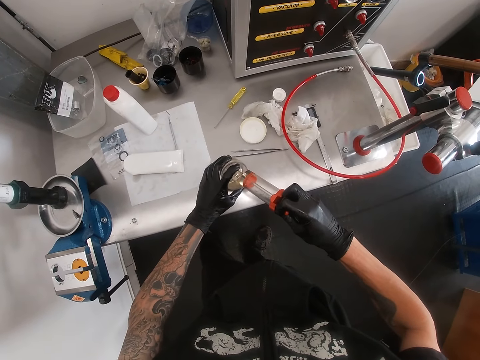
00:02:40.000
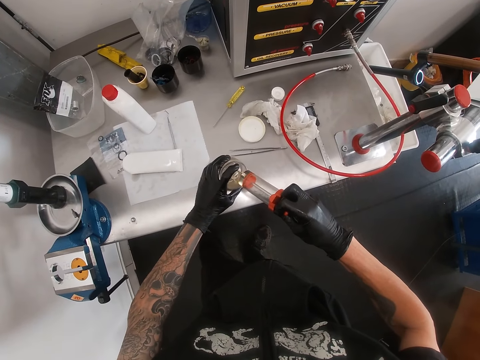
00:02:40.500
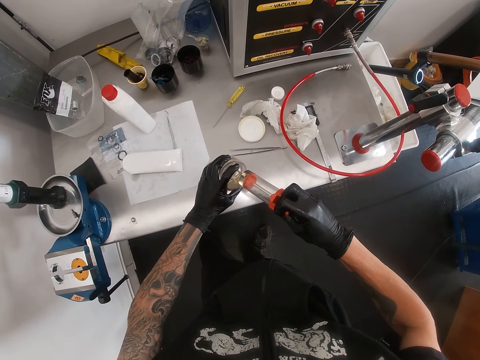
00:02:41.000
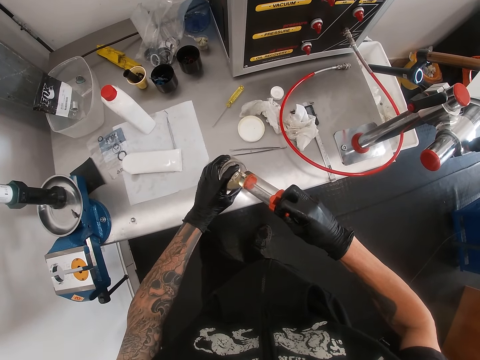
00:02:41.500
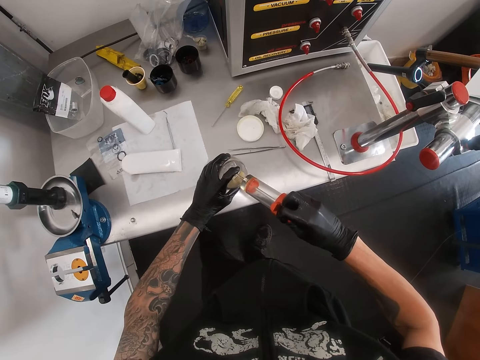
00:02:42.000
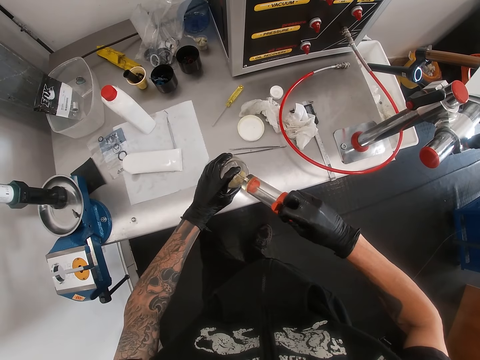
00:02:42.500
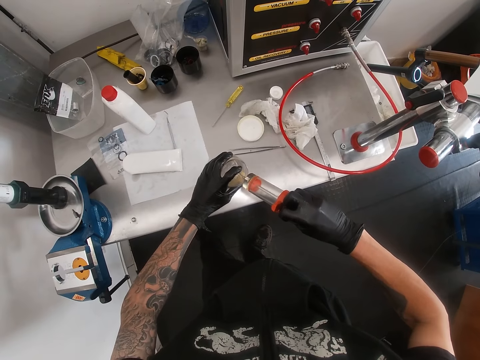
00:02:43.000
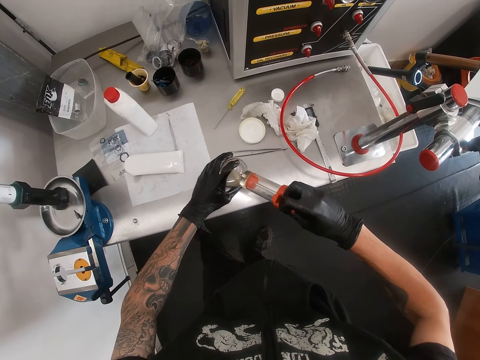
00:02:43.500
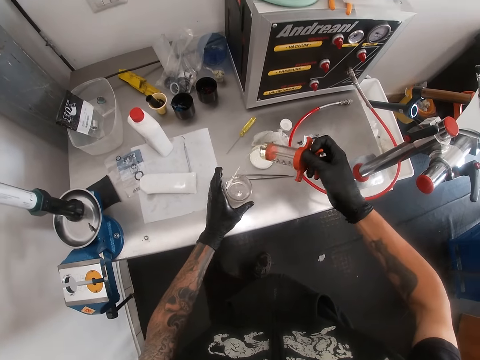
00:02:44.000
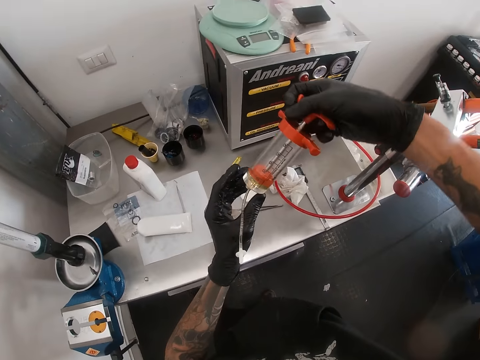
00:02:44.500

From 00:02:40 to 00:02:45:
The camera wearer drops the fork fluid container on the table with his left hand. He removes his left hand from the container.

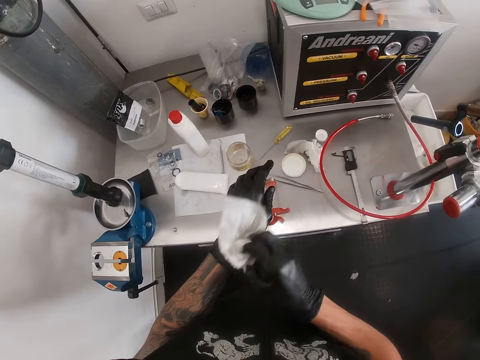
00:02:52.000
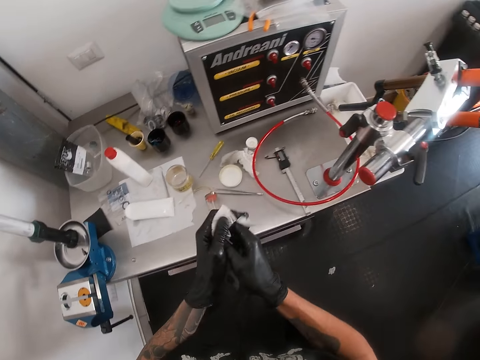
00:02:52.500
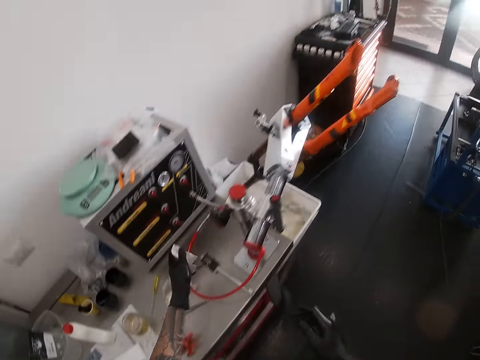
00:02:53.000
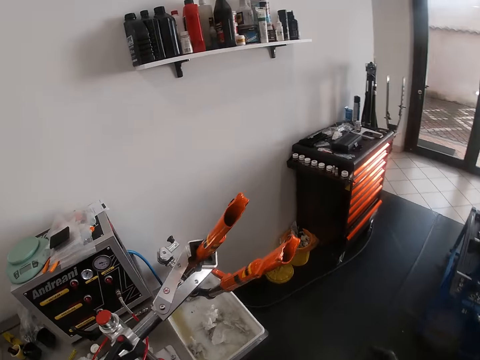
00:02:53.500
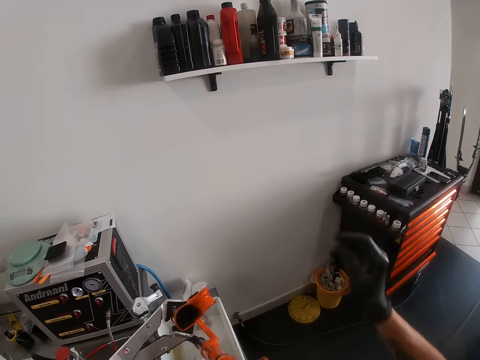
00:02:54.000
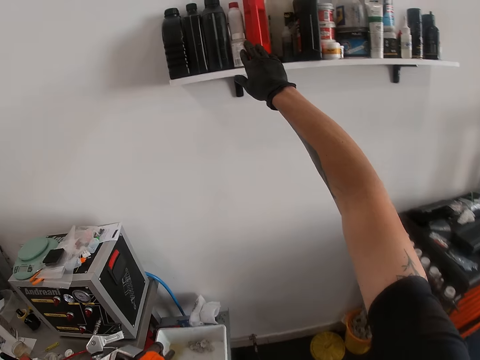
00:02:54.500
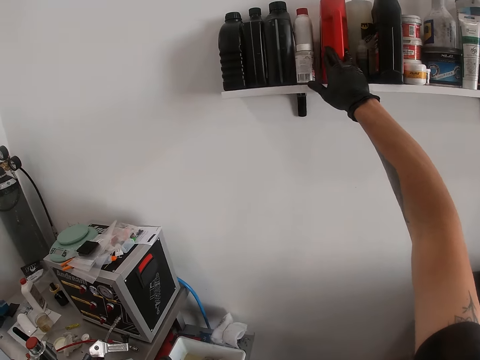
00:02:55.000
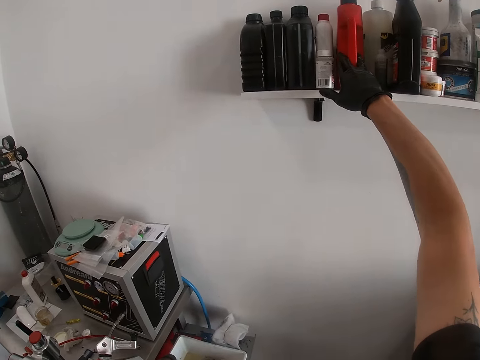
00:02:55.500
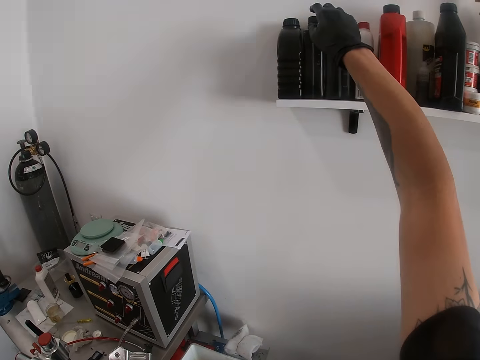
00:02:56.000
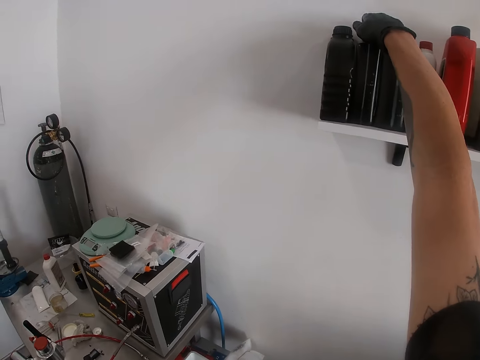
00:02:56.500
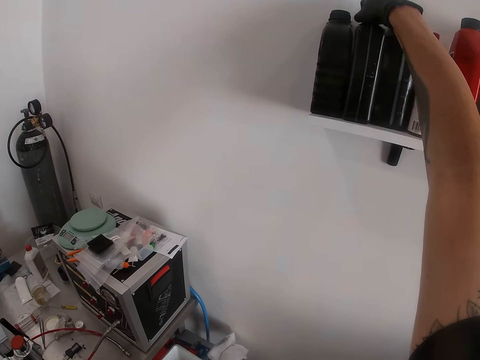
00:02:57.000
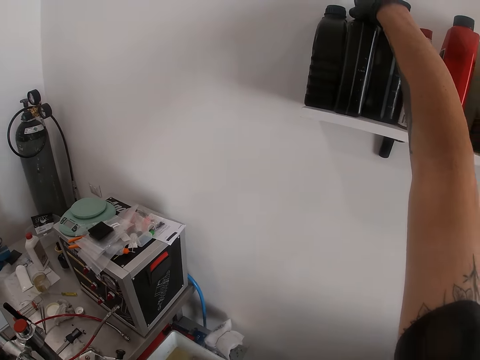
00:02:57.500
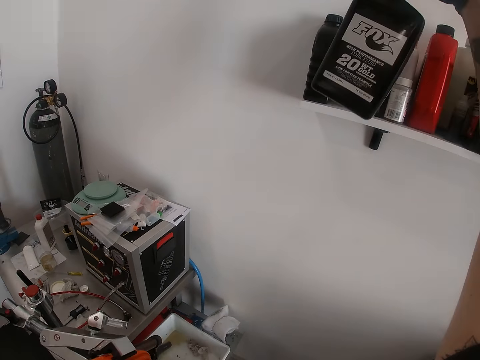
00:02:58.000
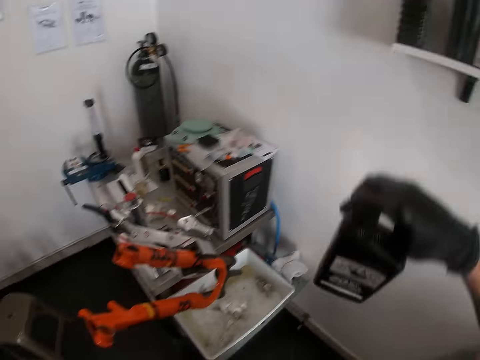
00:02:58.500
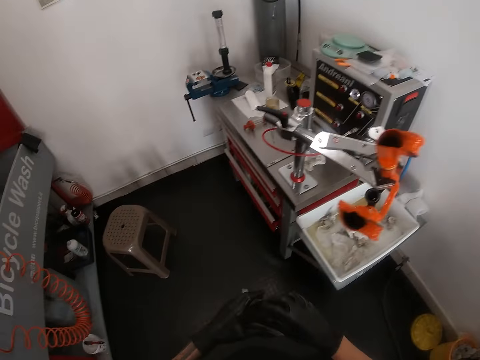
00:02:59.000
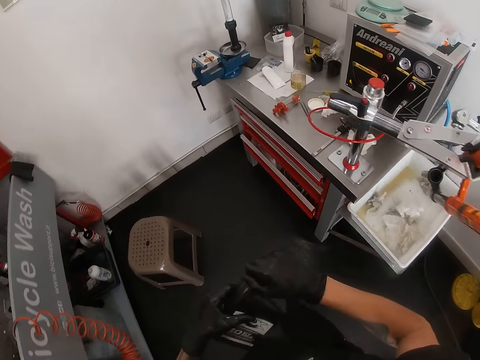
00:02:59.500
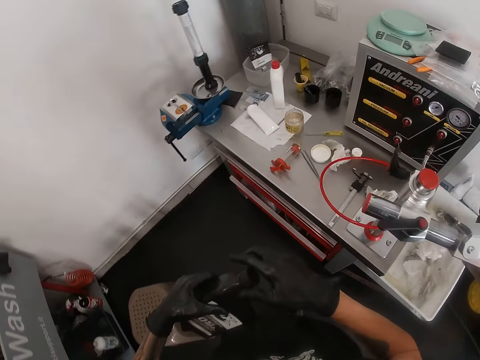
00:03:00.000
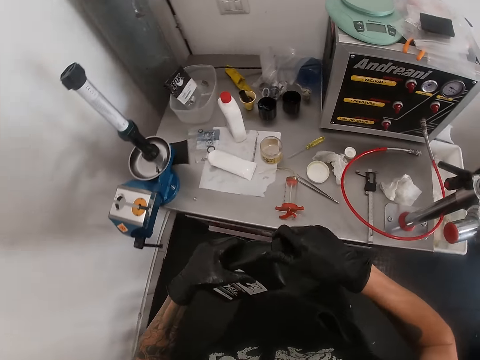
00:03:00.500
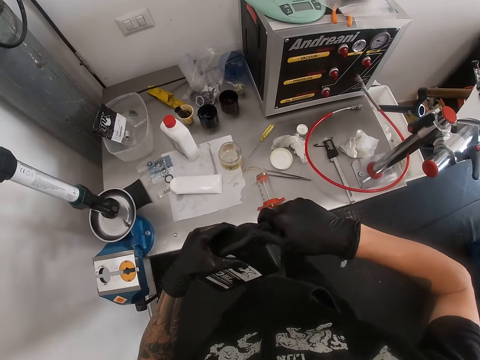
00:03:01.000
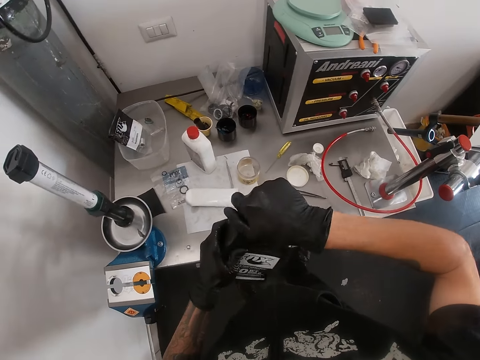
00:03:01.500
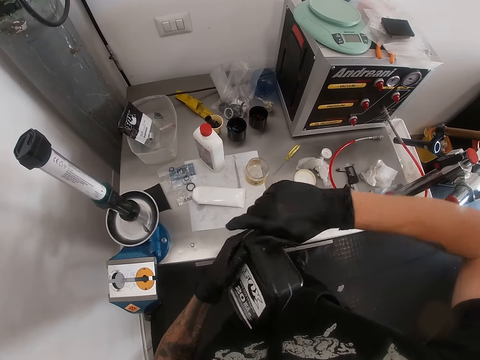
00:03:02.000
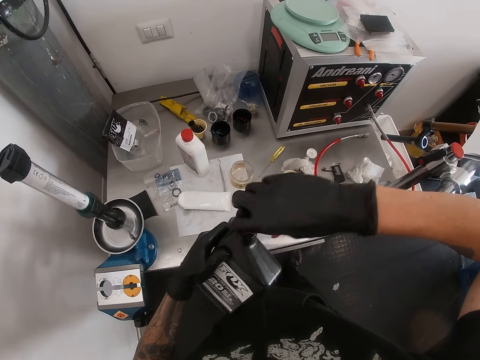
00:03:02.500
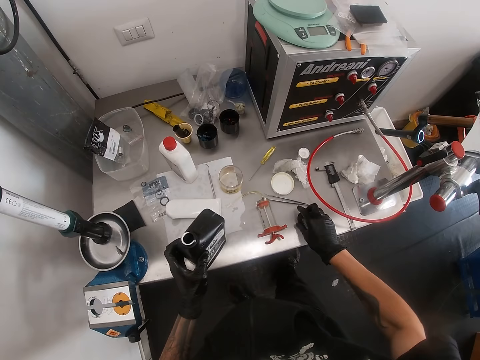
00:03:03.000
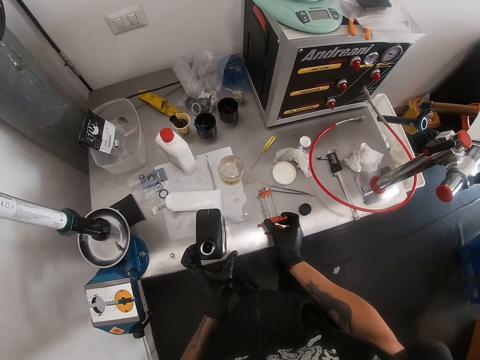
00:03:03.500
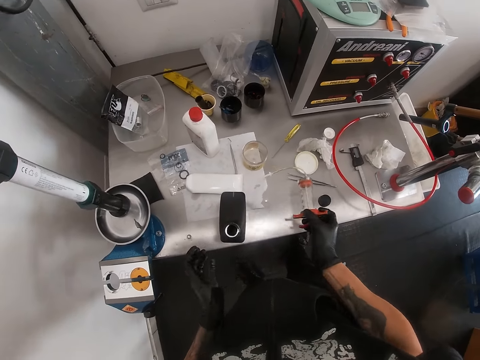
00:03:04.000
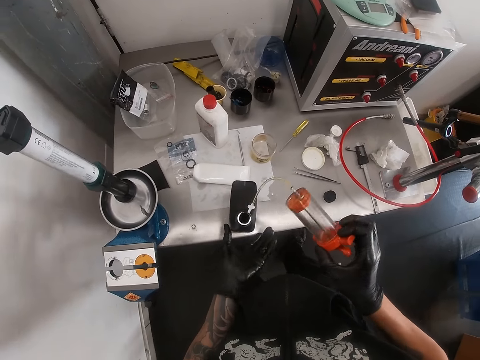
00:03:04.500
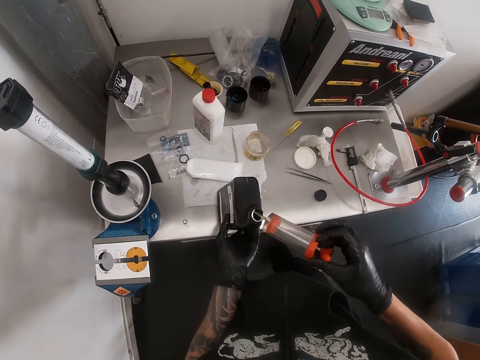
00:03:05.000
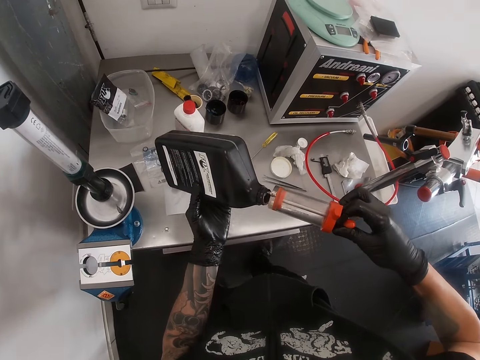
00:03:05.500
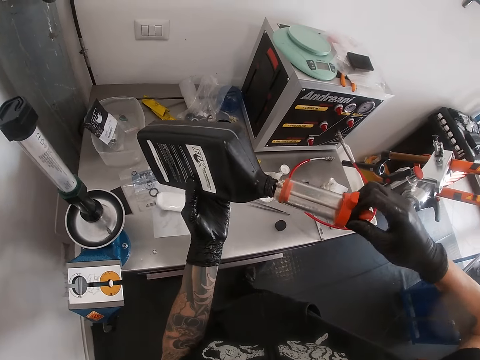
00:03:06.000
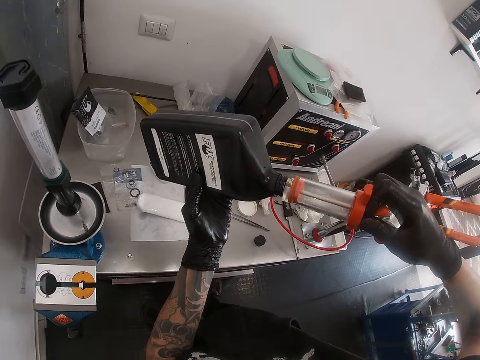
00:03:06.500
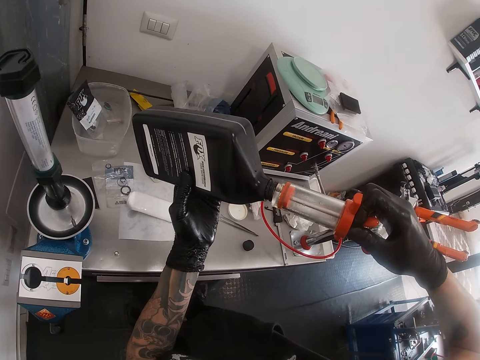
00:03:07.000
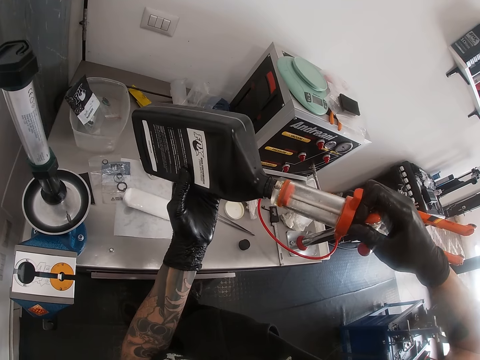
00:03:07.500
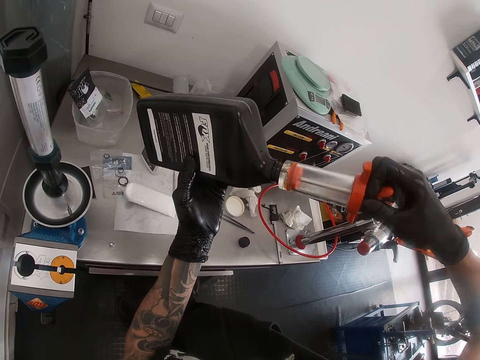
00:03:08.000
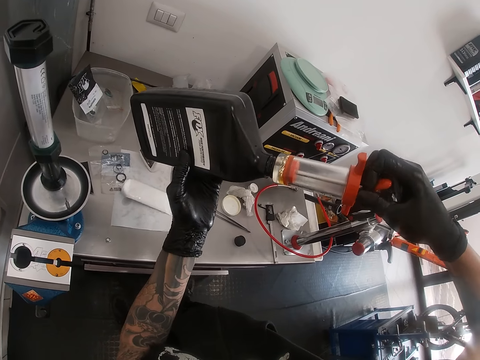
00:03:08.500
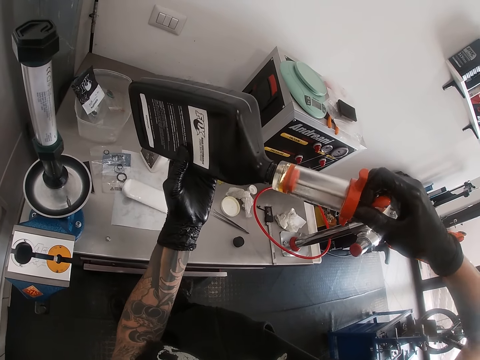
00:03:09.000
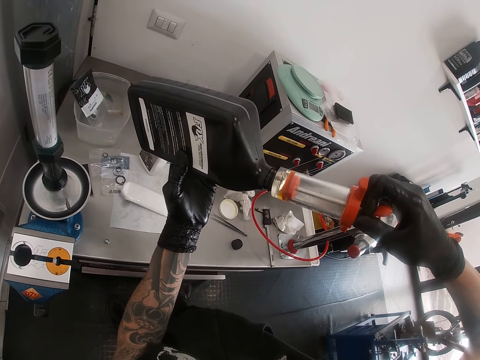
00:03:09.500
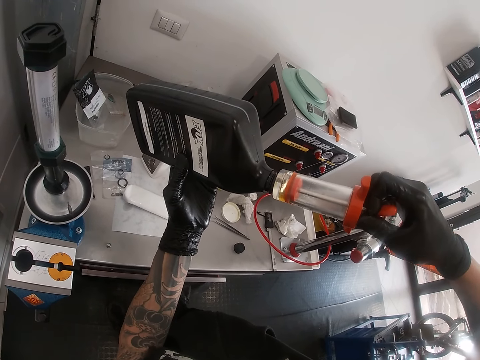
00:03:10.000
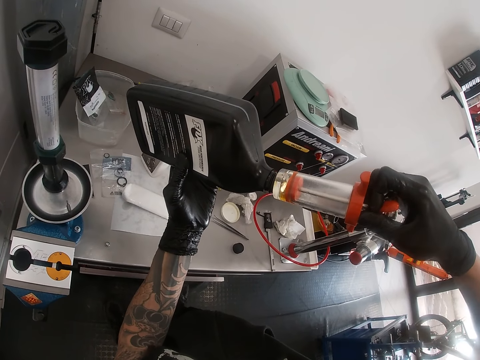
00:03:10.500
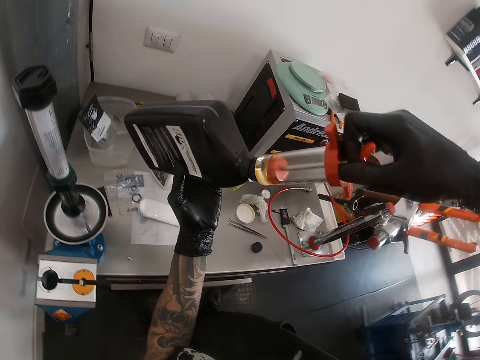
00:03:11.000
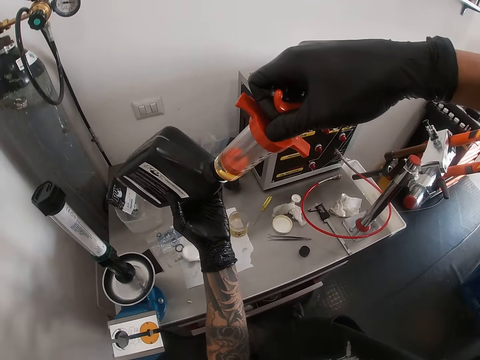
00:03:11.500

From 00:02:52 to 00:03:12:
The camera wearer cleans his gloved left hand with the tissue paper in his right hand. He throws the tissue paper on the table with his right hand. He walks around the garage. He moves the container on the shelf. He picks up a bottle of fork fluid on a shelf with his right hand. He opens the bottle of fork fluid cover with his right hand. He drops the bottle of fork fluid cover on the table with his right hand. He drops the bottle of fork fluid on the table with his left hand. He picks up the oil suction syringe or injection tube pipe on the drawer with his right hand. He puts the injection tube pipe inside the bottle of fork fluid. He picks up the bottle of fork fluid on the table with his left hand. He withdraws some fork fluid from the fork fluid container with the oil suction syringe in his right hand.
